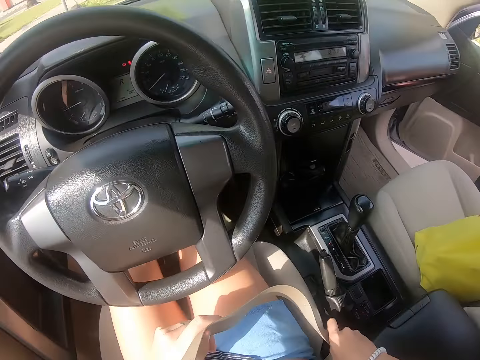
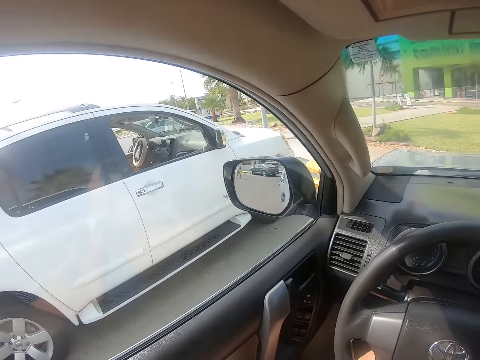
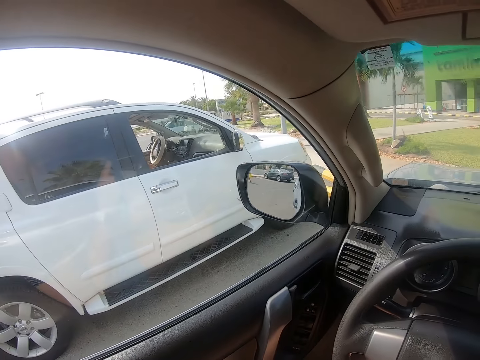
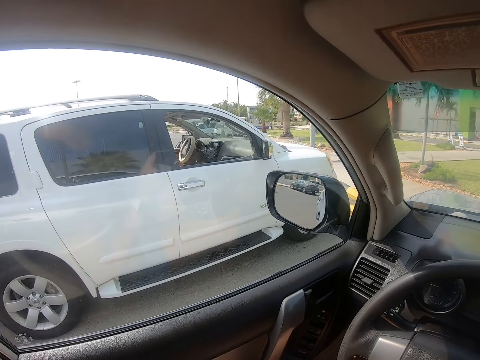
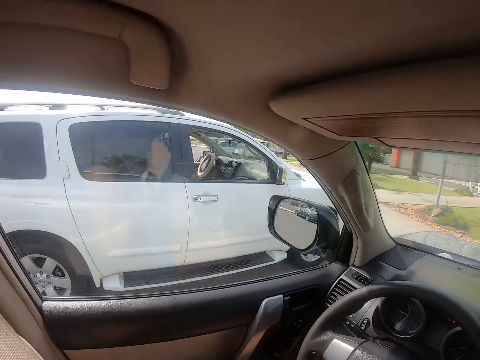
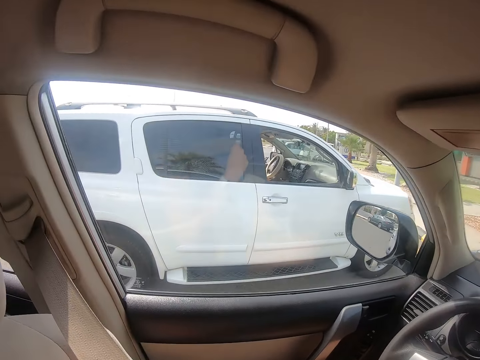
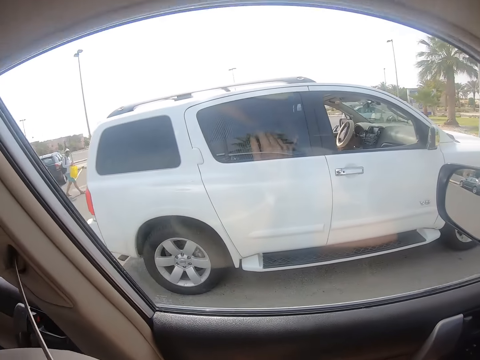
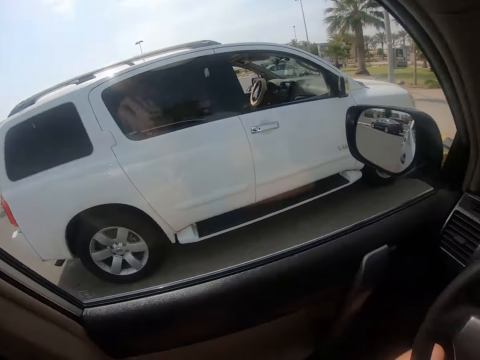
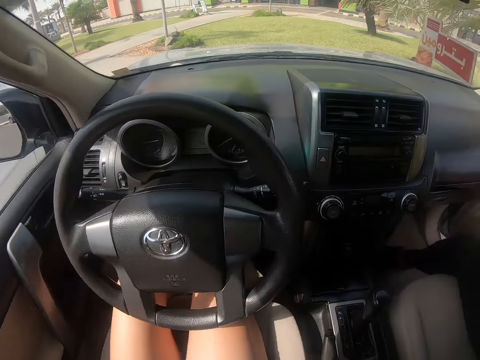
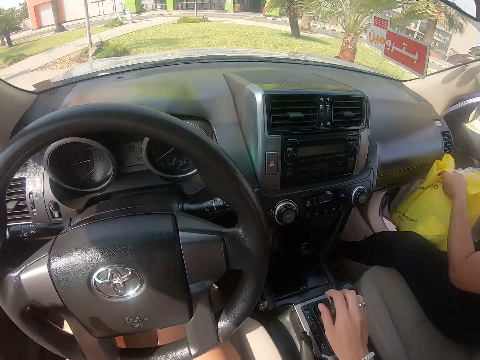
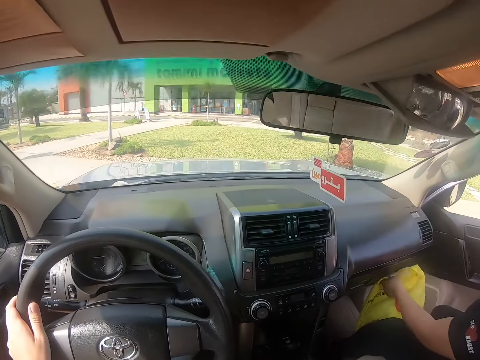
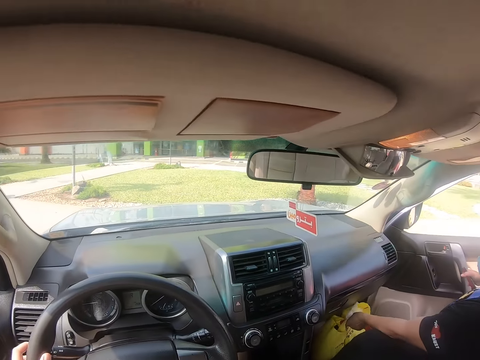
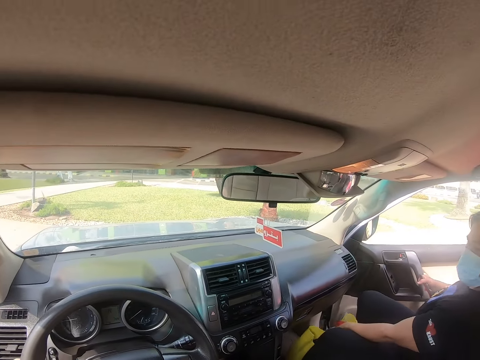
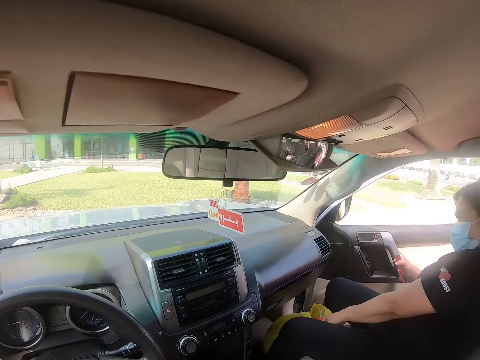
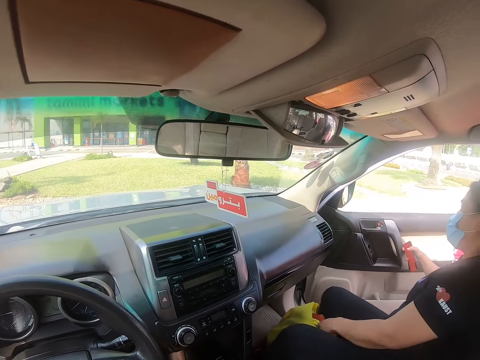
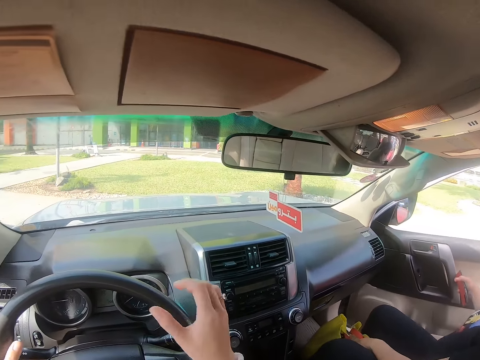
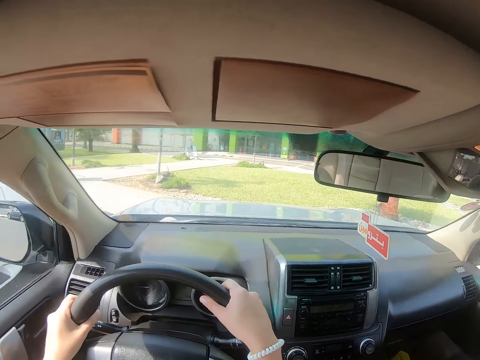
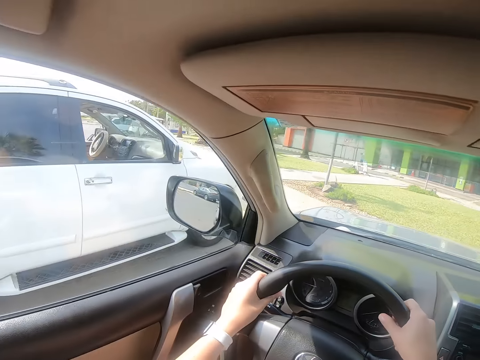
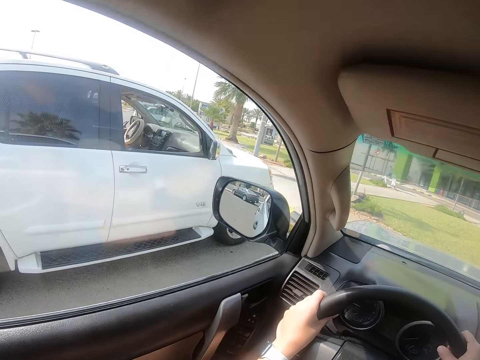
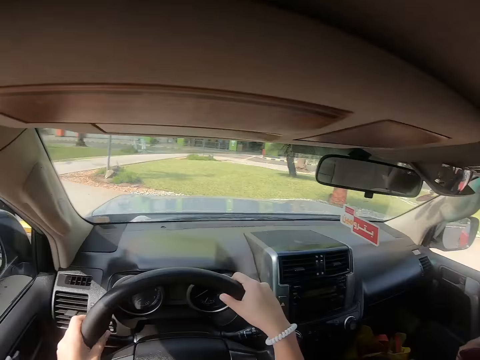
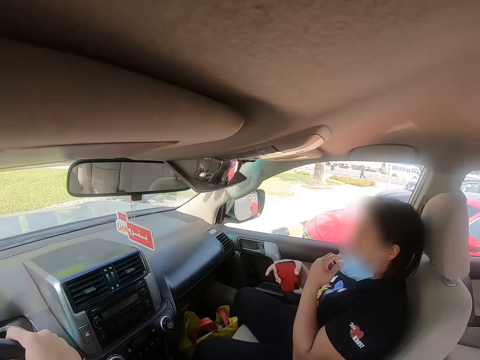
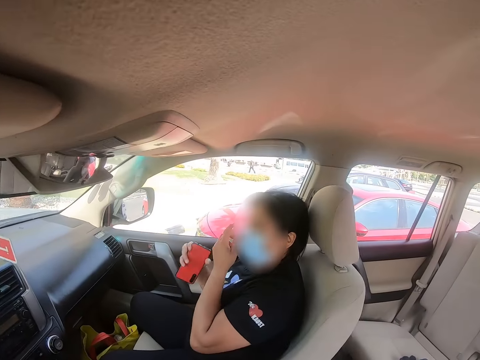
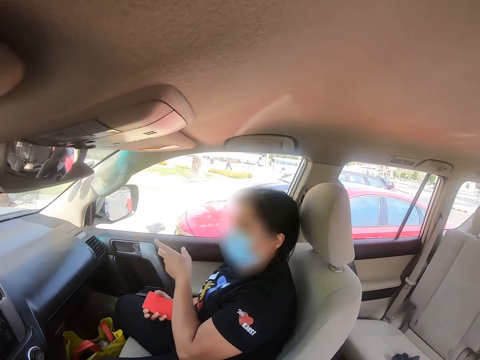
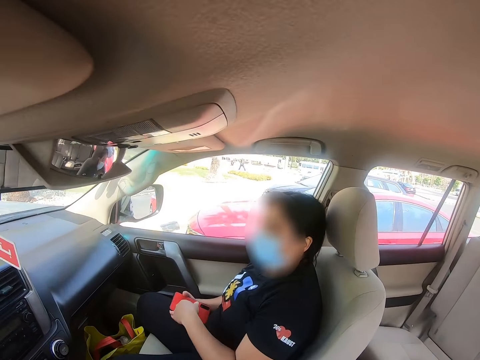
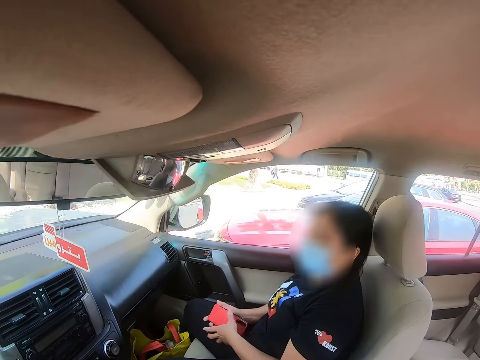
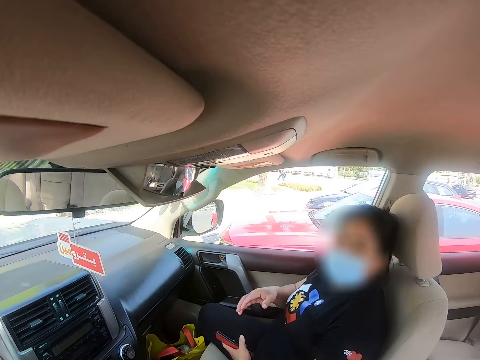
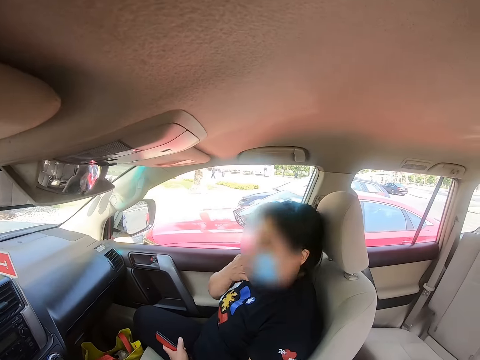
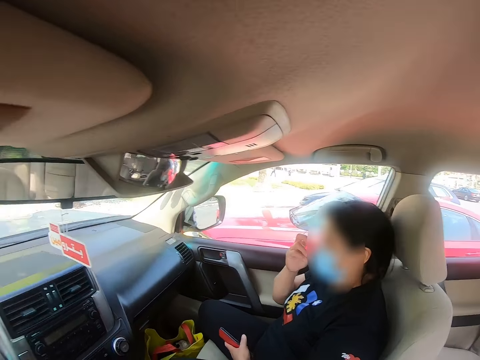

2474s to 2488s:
A lady gets into the car. The camera wearer adjusts the belt. The lady moves the legs. She enters the car with a shopping bag and places the shopping bag on the floor of the car. She closes the door and locks the door. The camera wearer looks around and drives the car. The lady adjusts her facemask, moves the hands, and converses with the camera wearer.

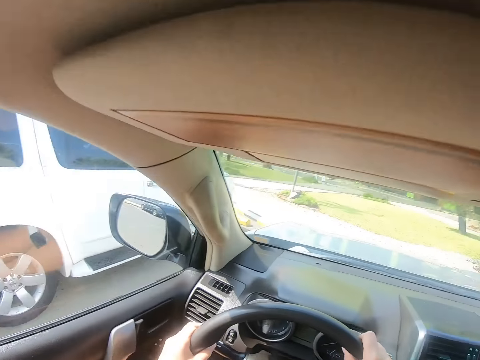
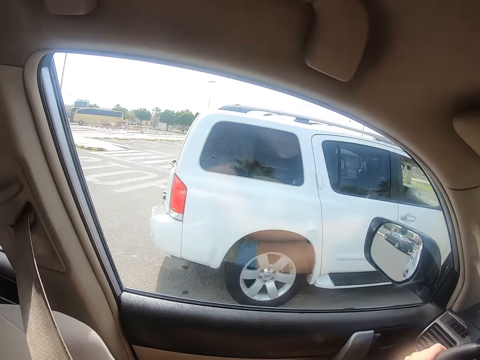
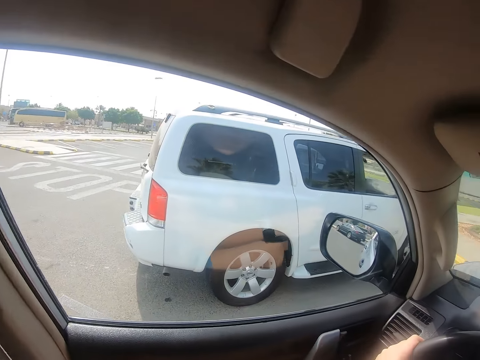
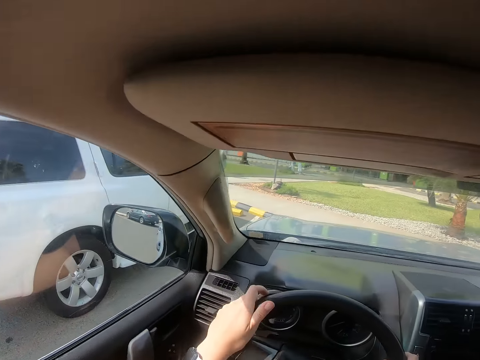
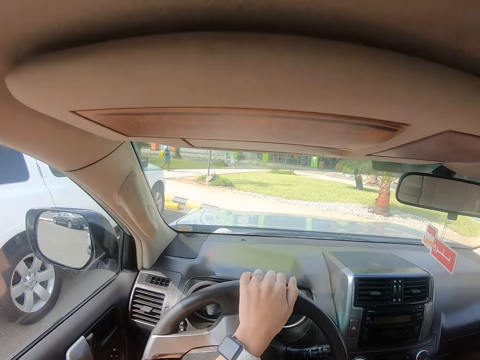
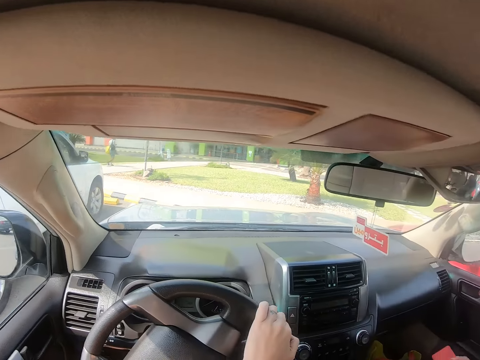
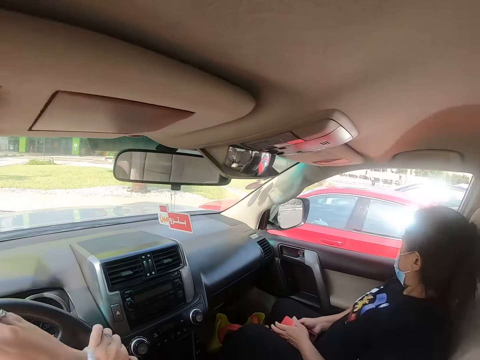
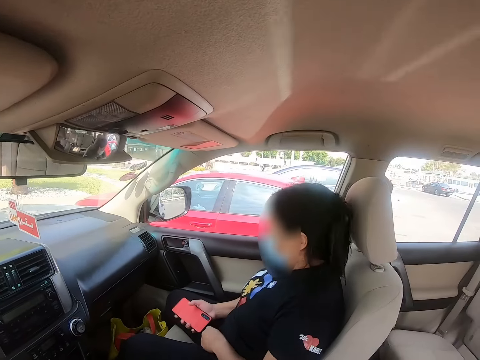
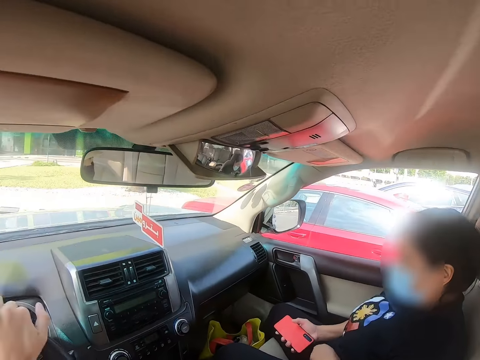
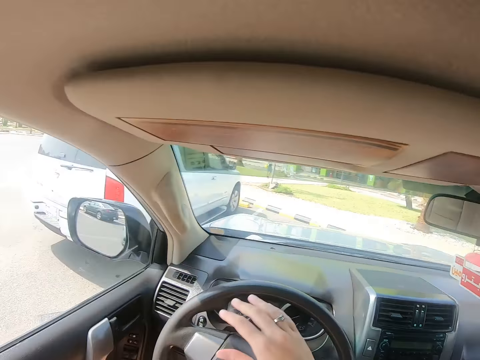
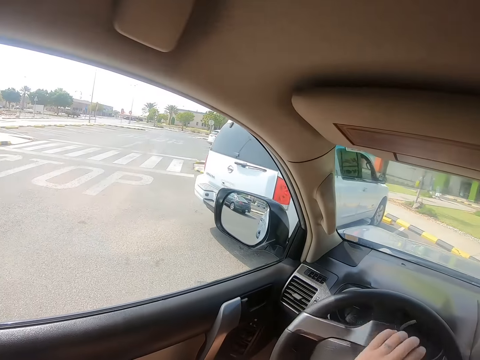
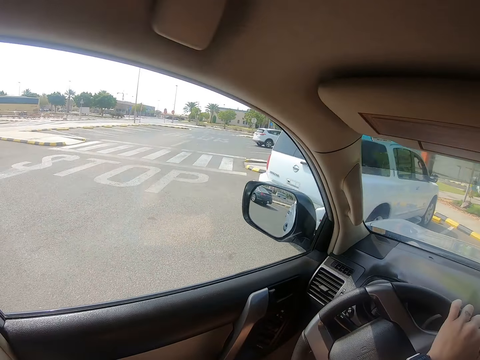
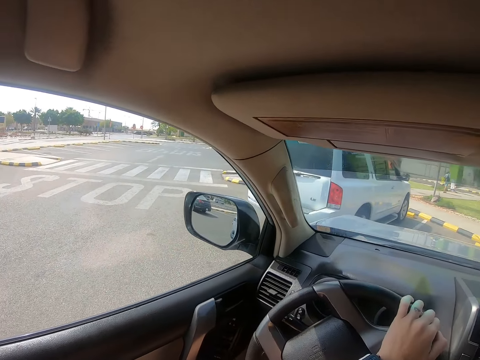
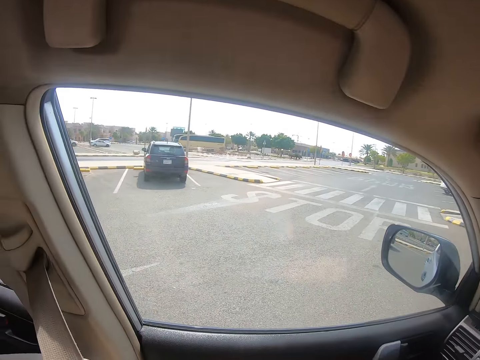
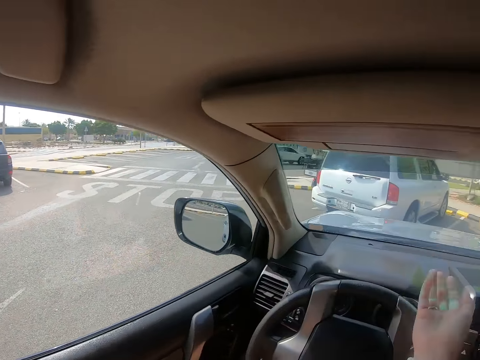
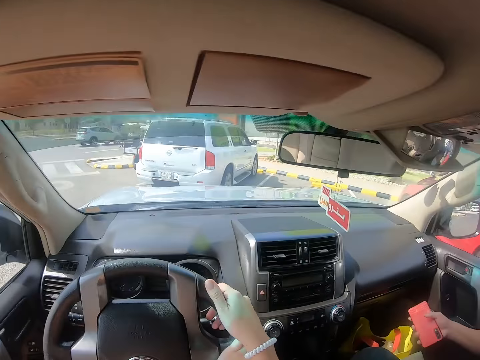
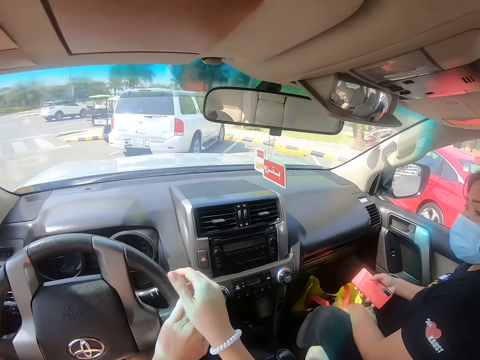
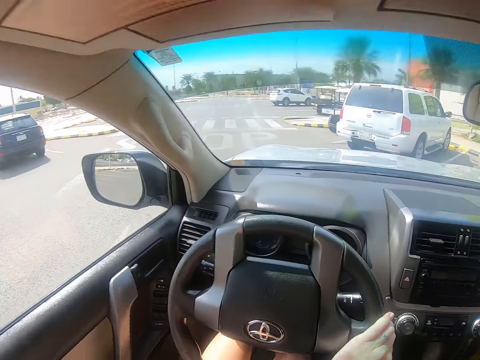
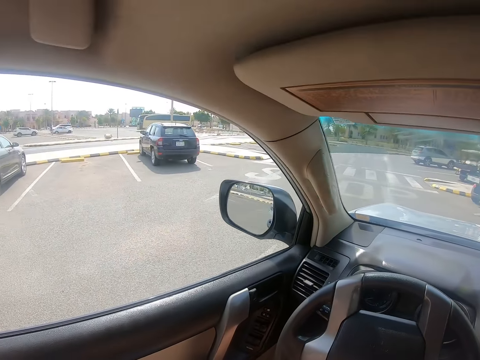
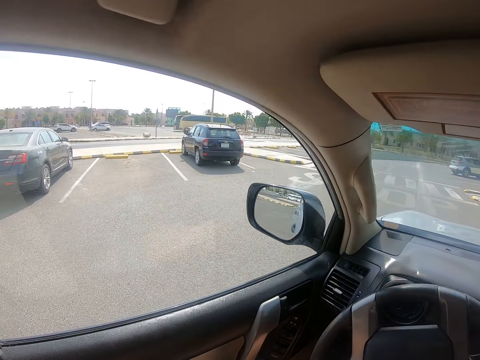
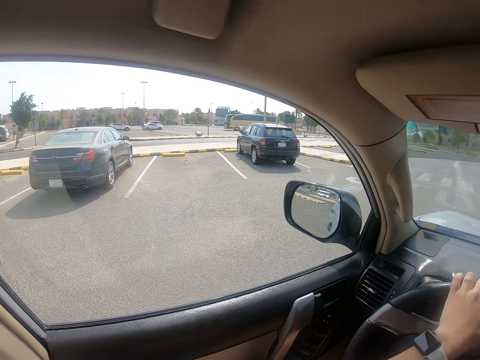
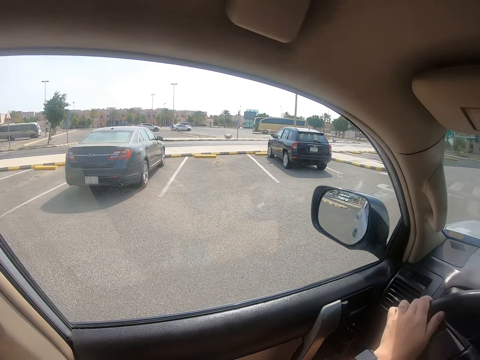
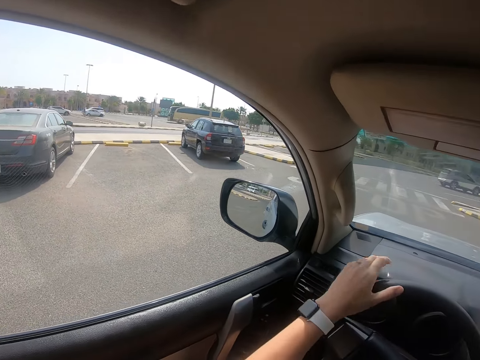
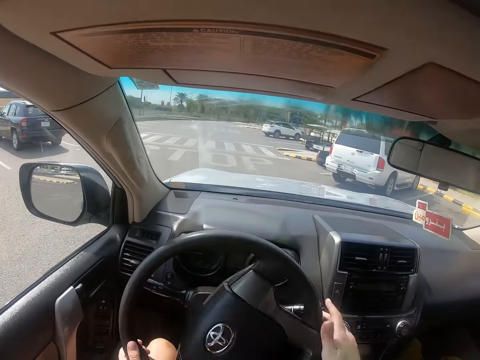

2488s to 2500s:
The camera wearer looks around. They drive the car. They drive out of the parking lot.
